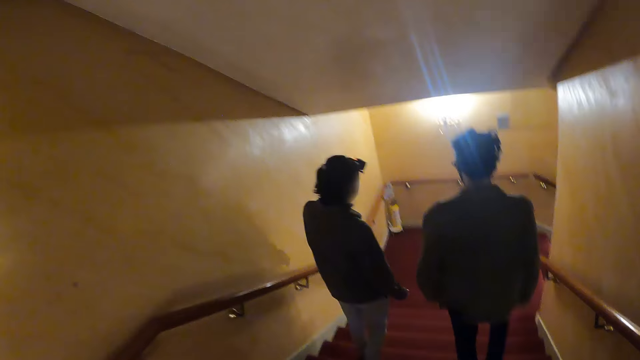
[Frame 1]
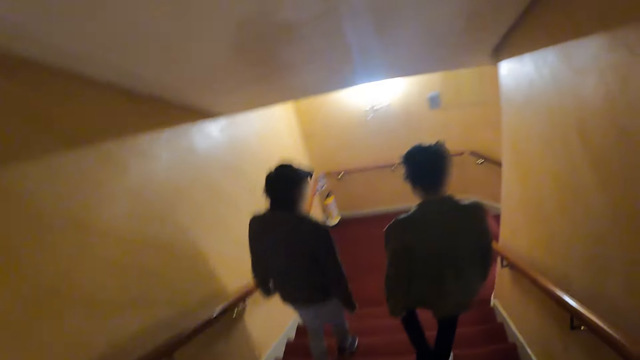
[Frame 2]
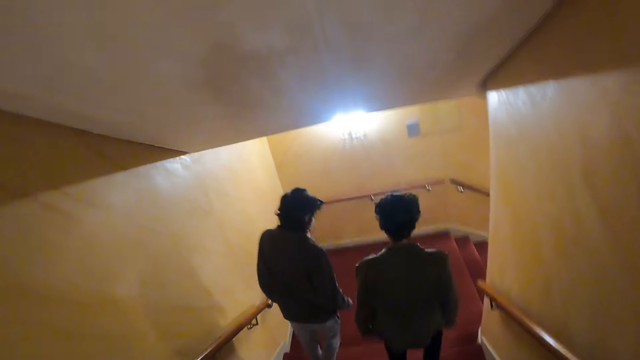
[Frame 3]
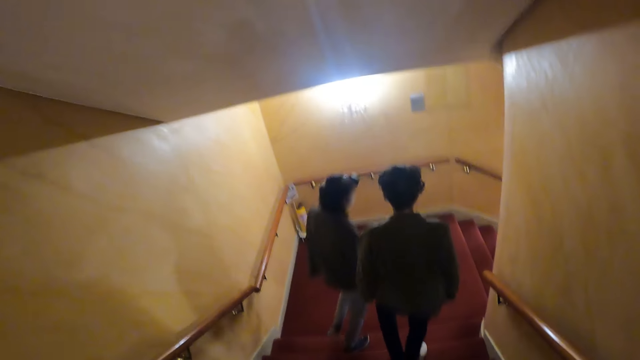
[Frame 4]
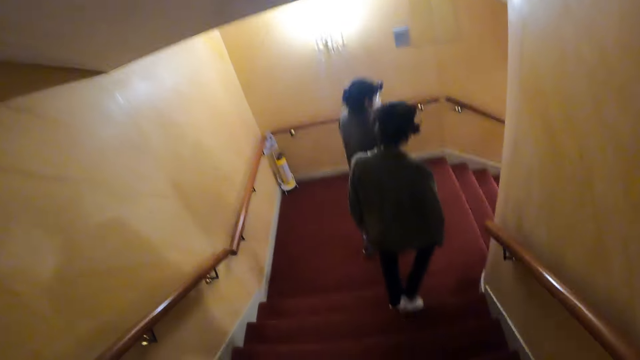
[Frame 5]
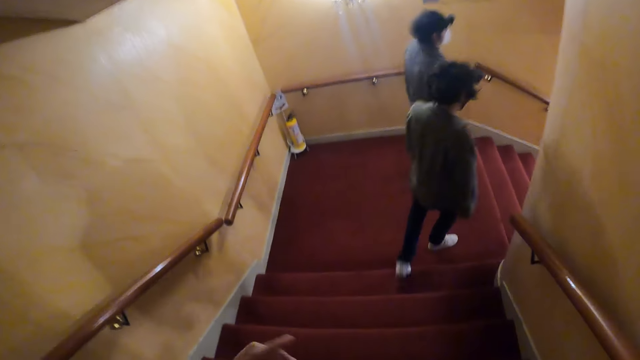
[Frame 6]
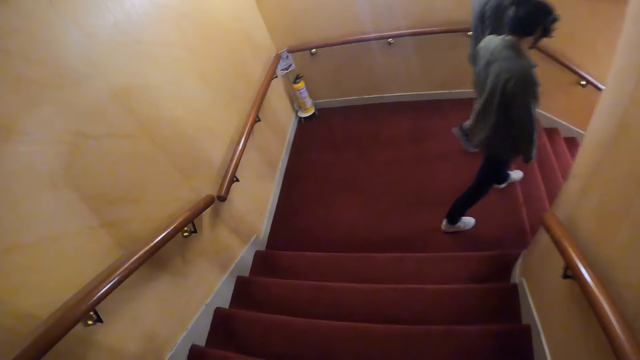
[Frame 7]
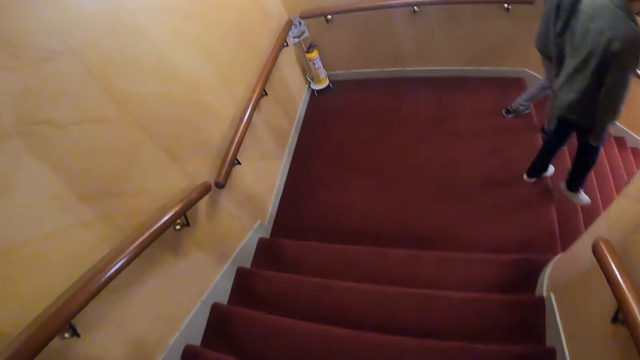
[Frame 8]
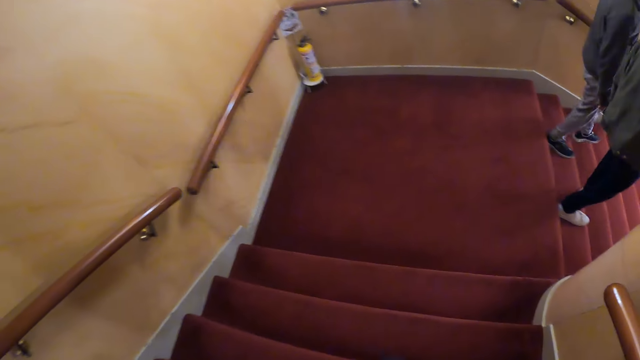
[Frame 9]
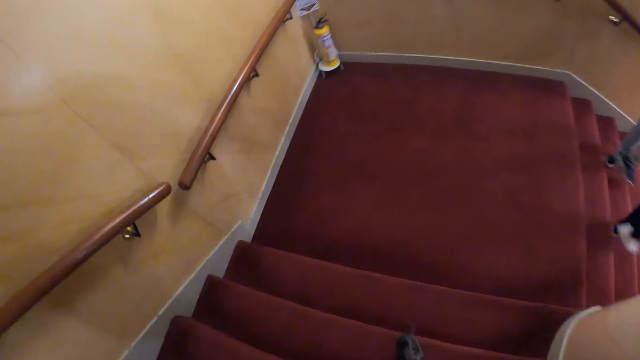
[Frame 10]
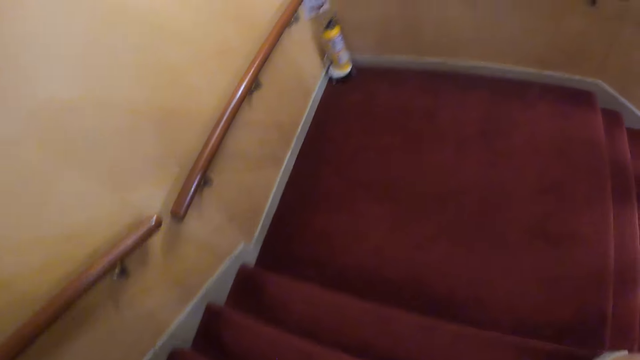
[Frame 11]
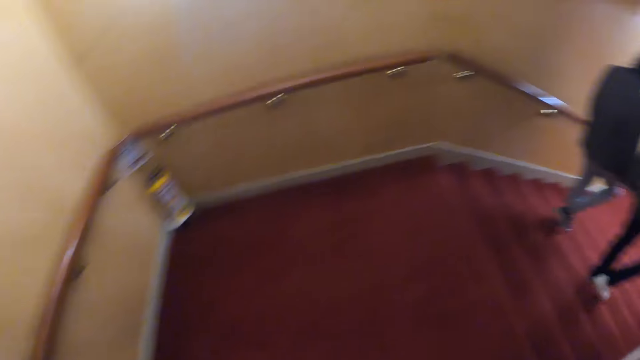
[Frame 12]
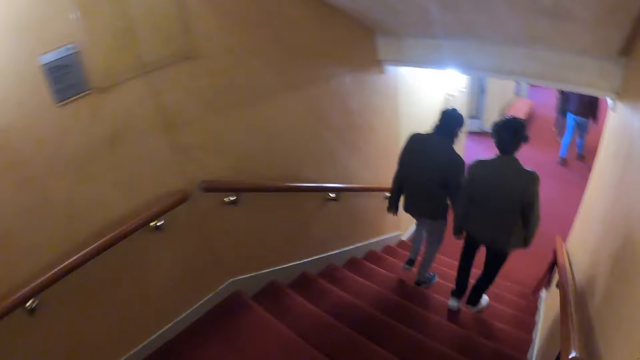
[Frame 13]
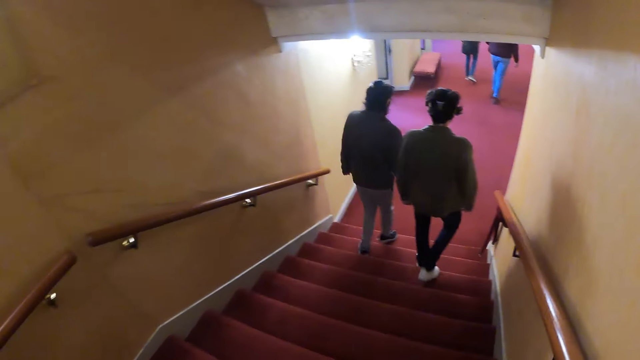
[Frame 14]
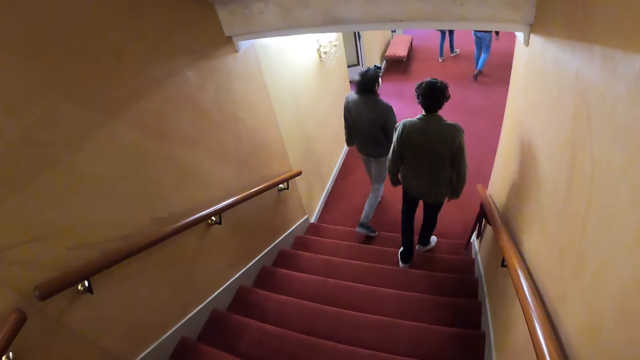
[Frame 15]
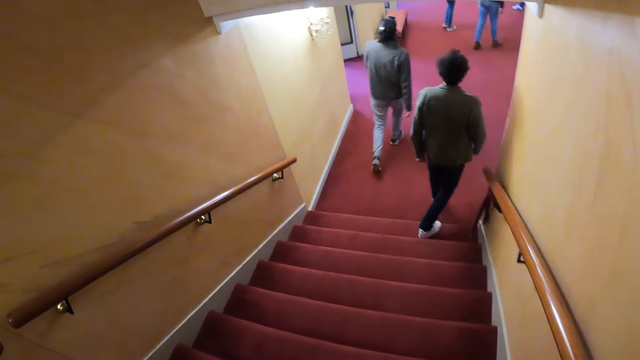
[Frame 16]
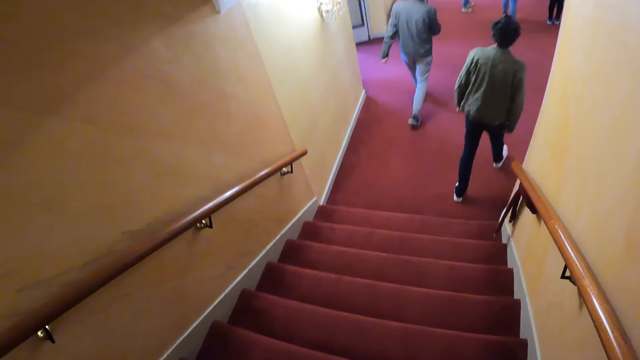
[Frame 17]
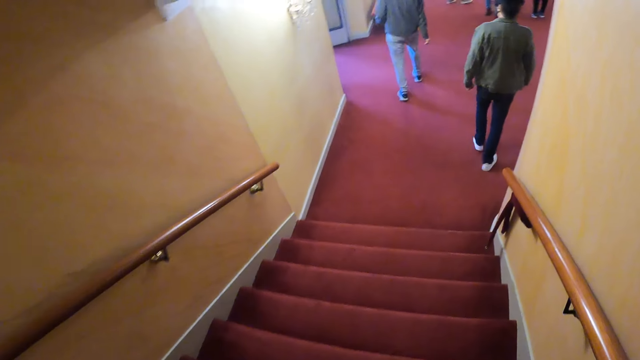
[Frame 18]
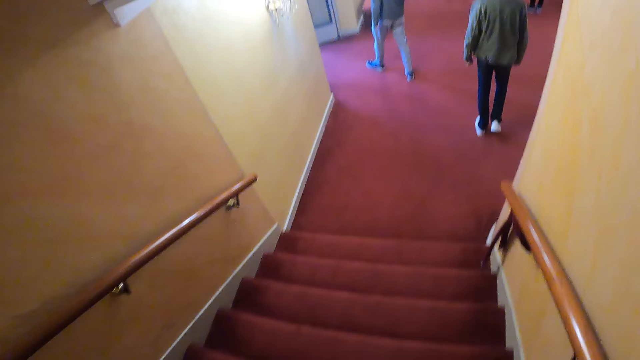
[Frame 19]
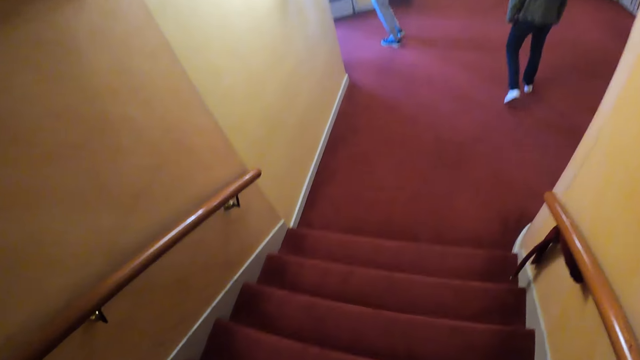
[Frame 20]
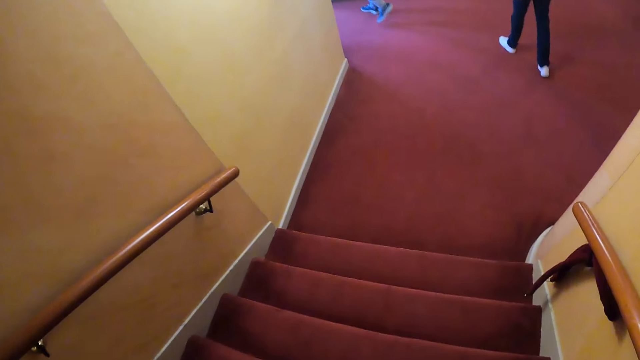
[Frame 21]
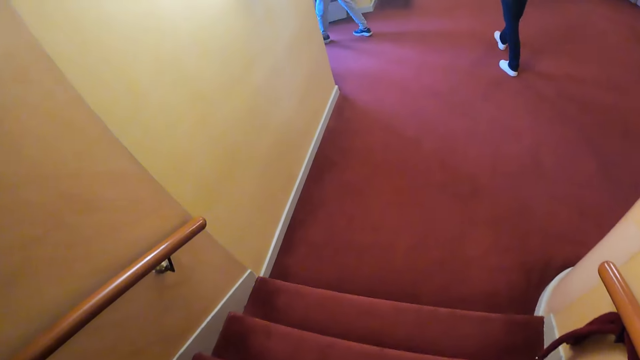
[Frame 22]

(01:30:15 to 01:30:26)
The camera wearer walks down the stairs. They turn right. They walk down the stairs.

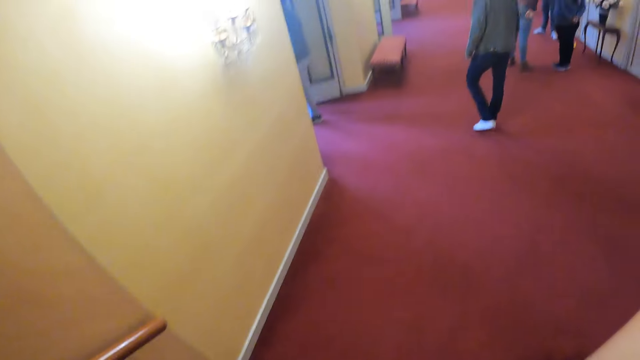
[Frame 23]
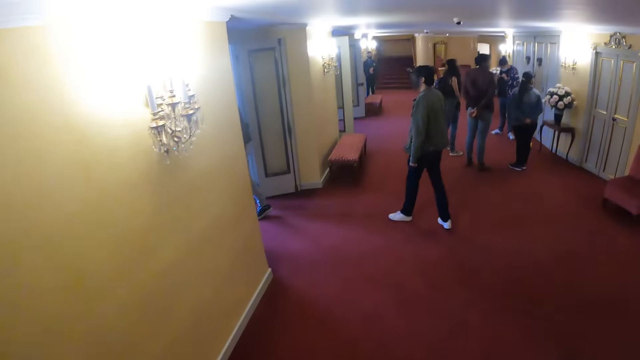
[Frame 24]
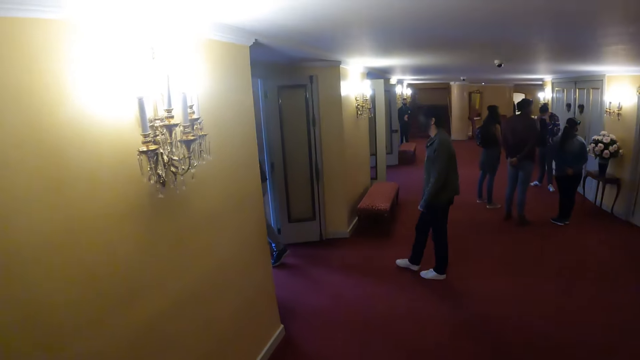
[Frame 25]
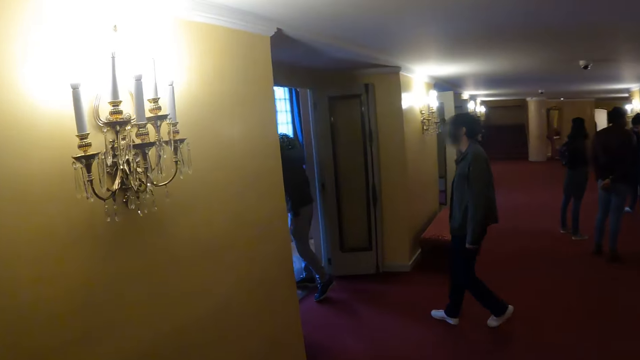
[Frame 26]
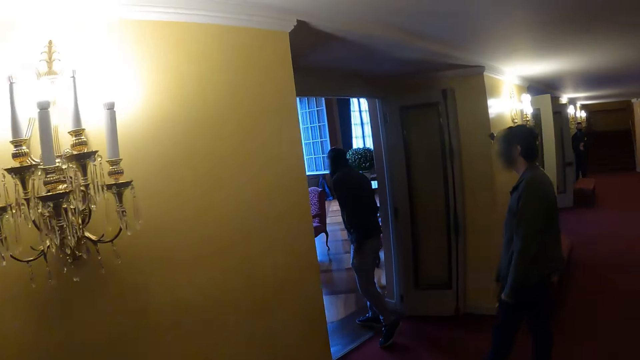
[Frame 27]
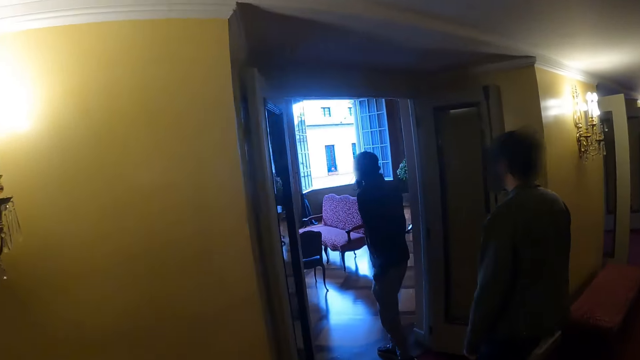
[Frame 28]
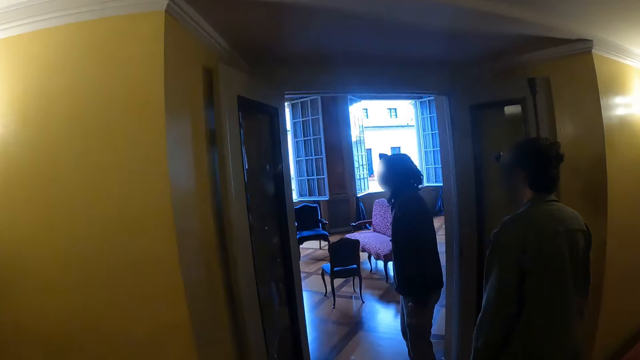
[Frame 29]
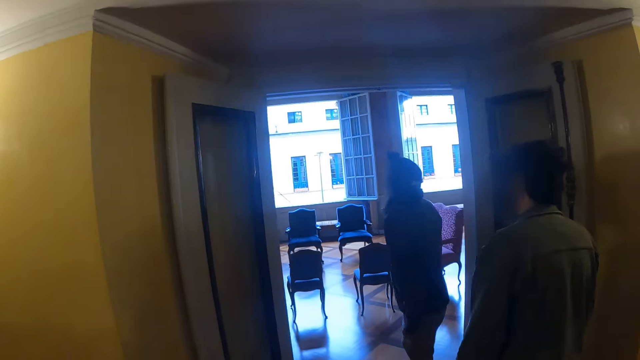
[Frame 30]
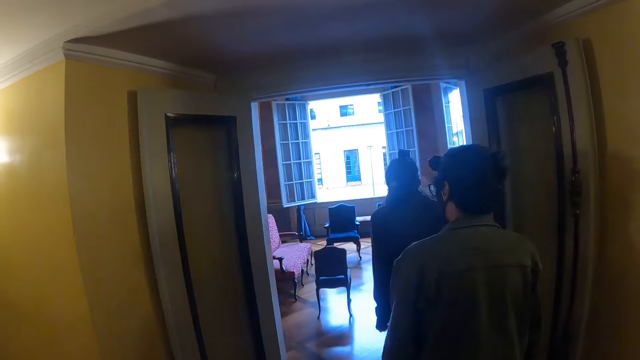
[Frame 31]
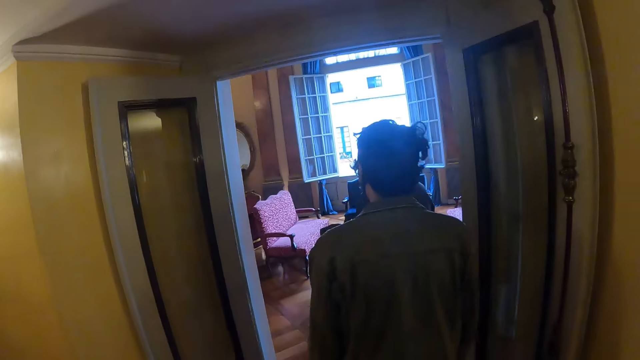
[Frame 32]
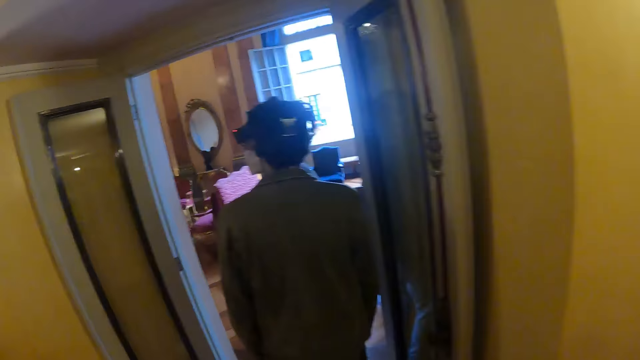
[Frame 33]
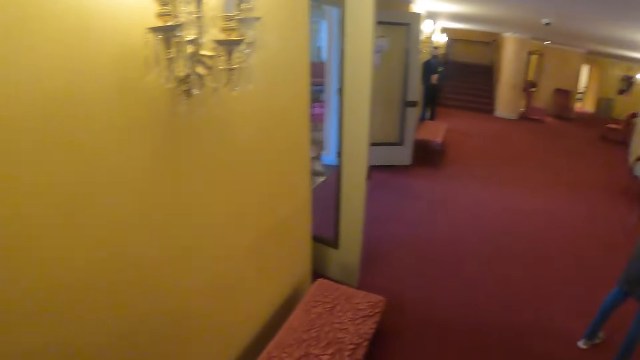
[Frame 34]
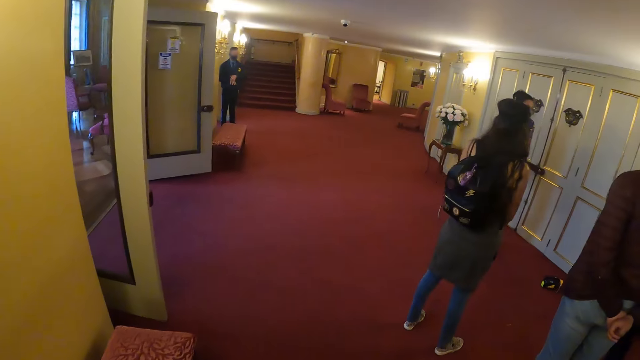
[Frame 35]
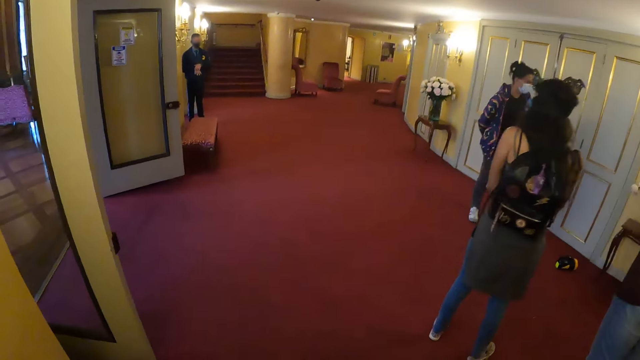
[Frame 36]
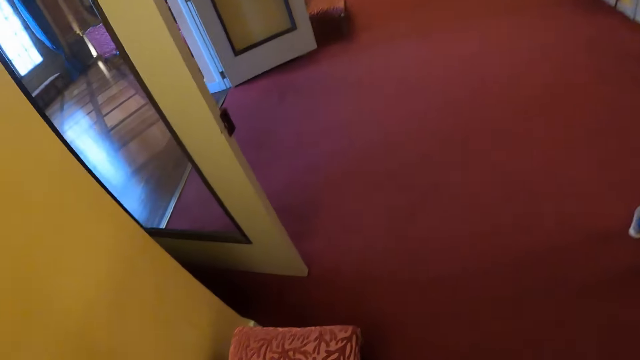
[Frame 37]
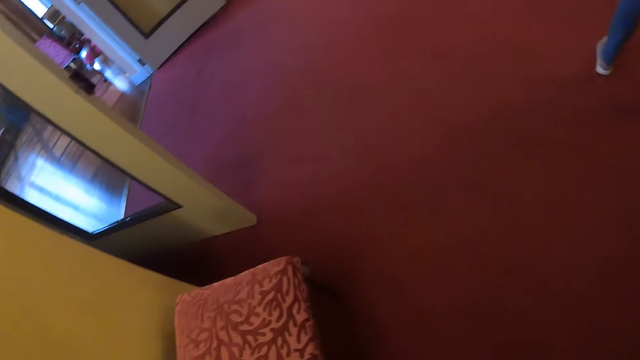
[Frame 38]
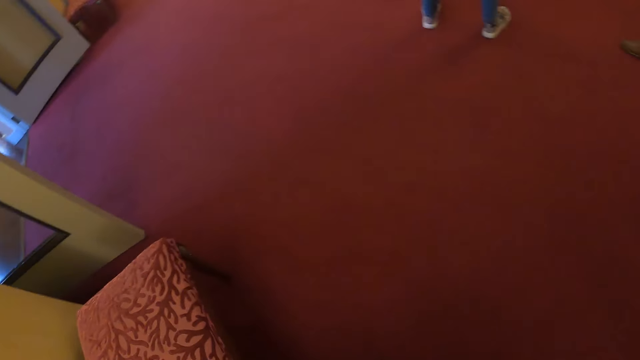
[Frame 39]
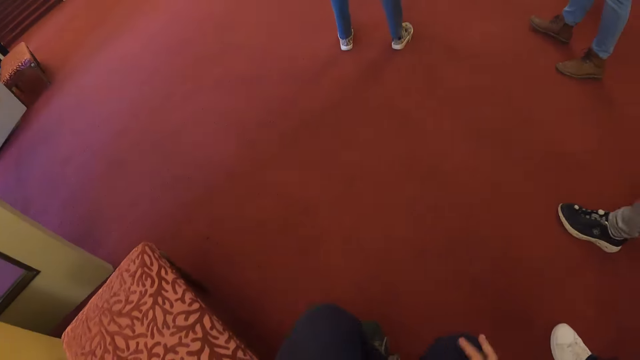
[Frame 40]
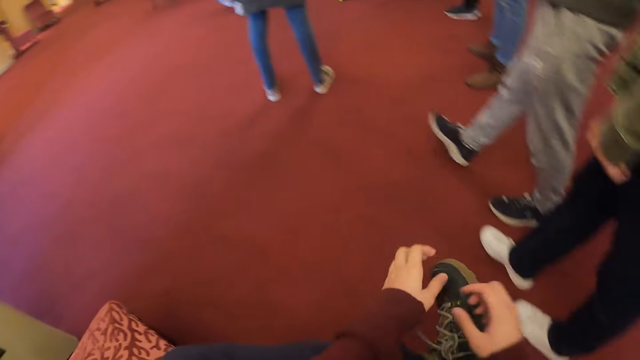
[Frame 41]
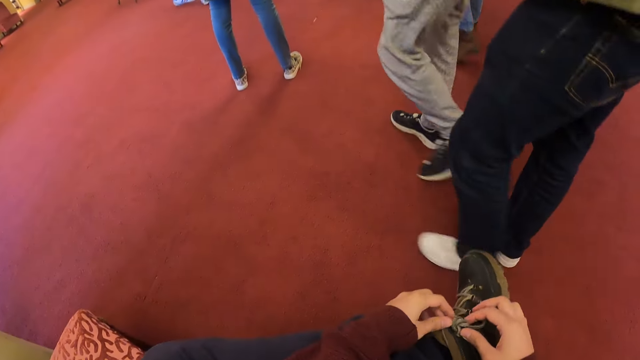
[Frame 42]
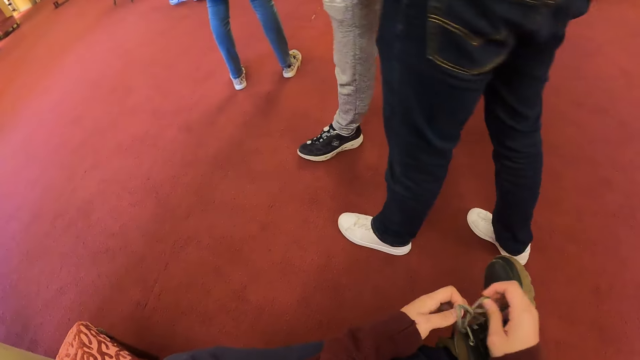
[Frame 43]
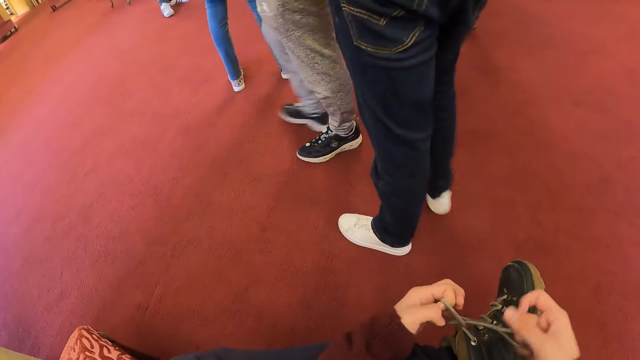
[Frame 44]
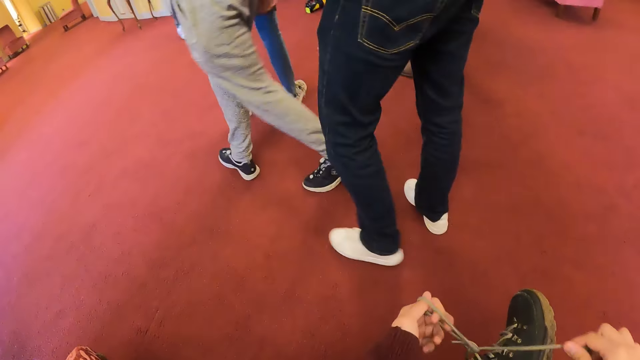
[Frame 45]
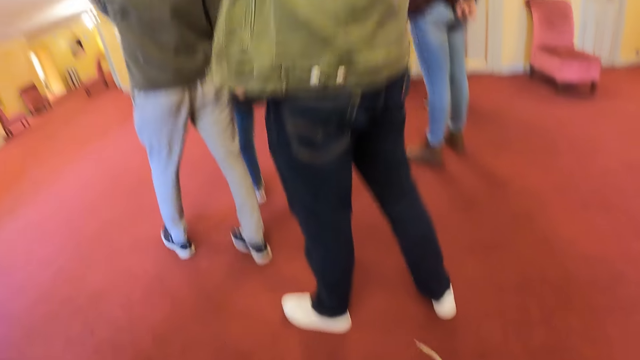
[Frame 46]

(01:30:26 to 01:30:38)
The camera wearer walks forward. They look left. They look at a room. They look forward. They look around the hallway. They sit down. They tie the shoe lace.
